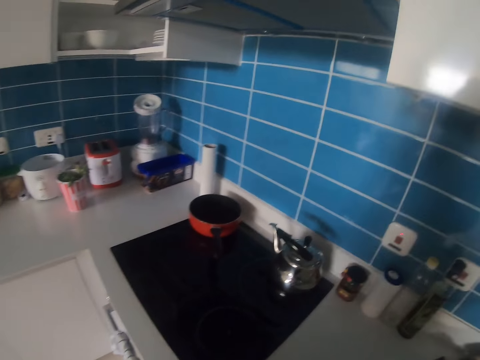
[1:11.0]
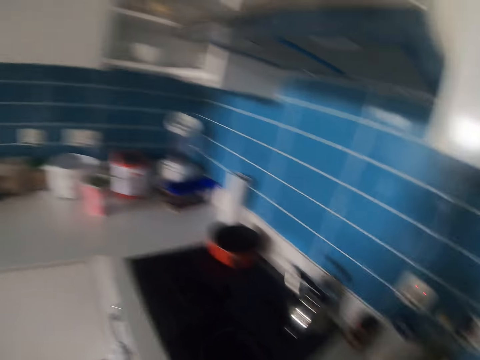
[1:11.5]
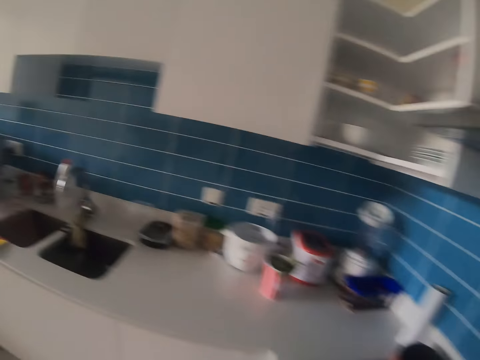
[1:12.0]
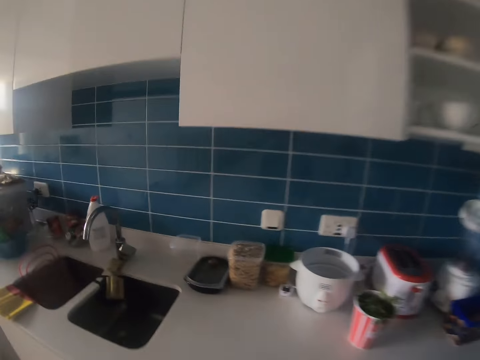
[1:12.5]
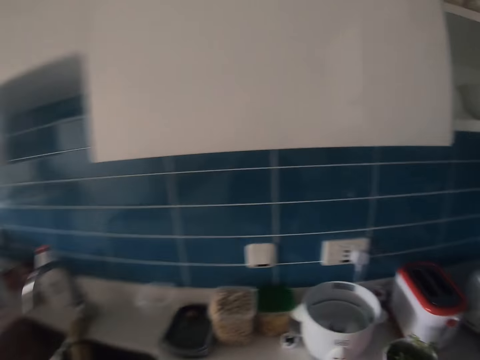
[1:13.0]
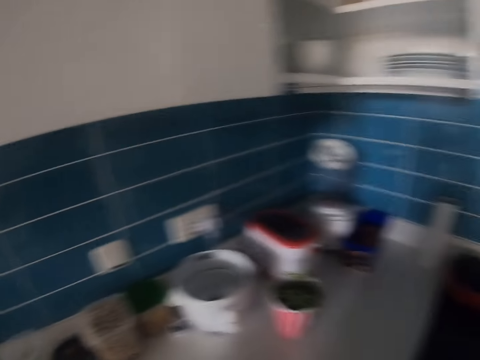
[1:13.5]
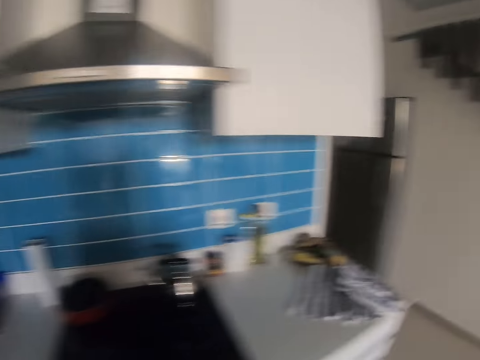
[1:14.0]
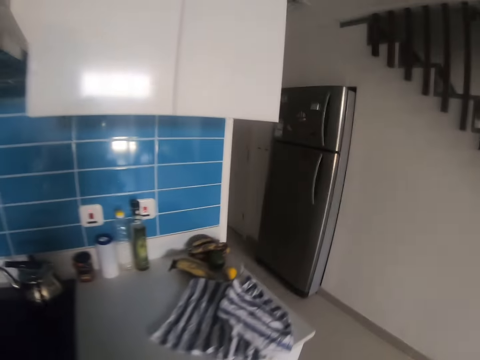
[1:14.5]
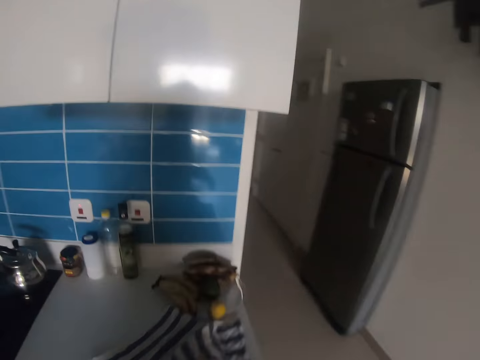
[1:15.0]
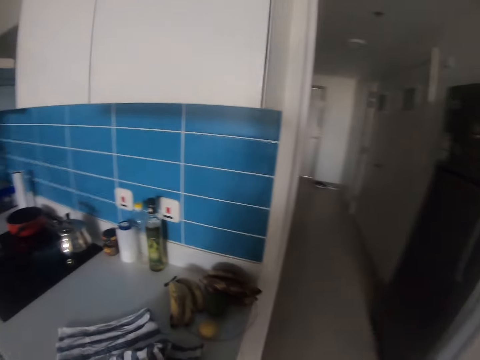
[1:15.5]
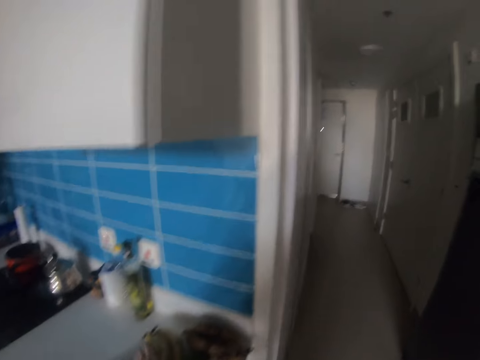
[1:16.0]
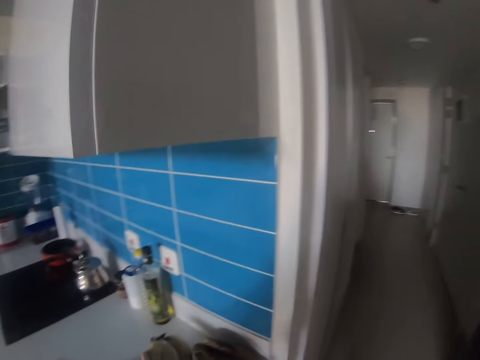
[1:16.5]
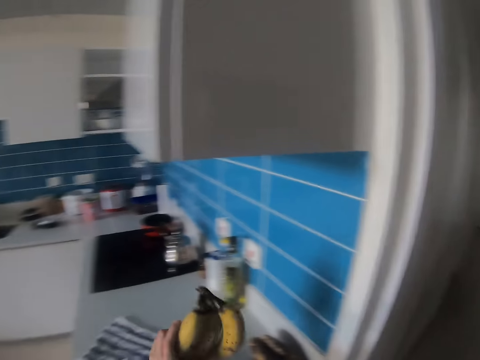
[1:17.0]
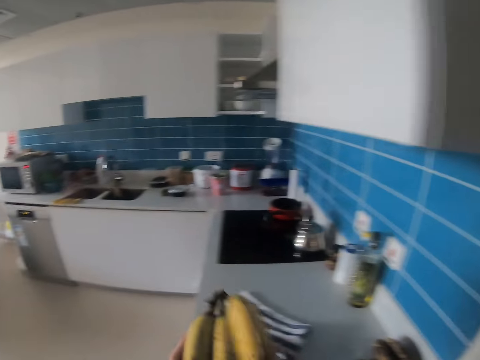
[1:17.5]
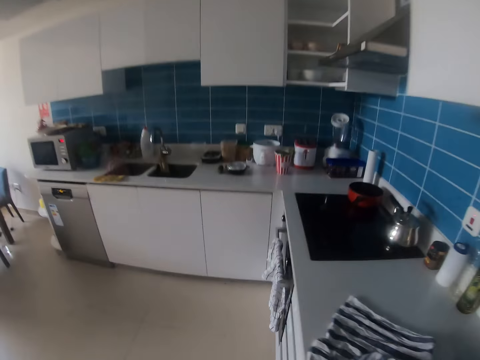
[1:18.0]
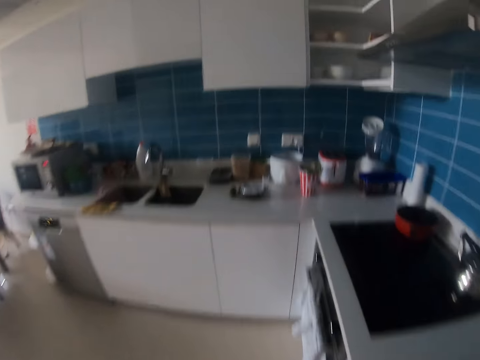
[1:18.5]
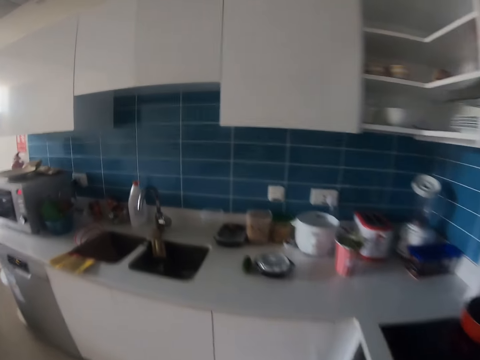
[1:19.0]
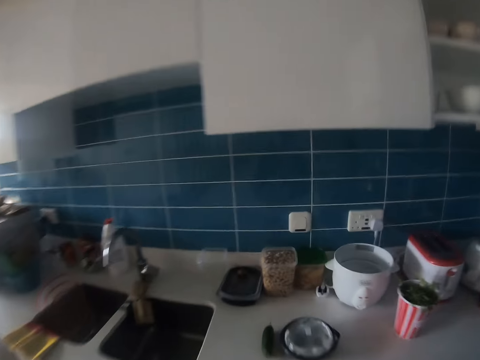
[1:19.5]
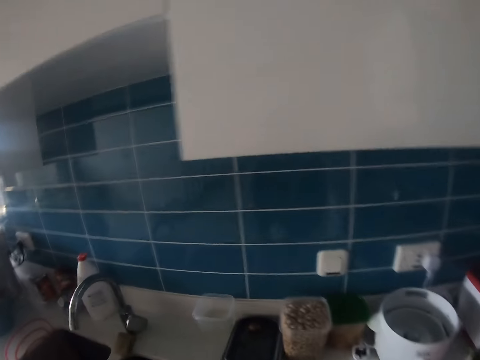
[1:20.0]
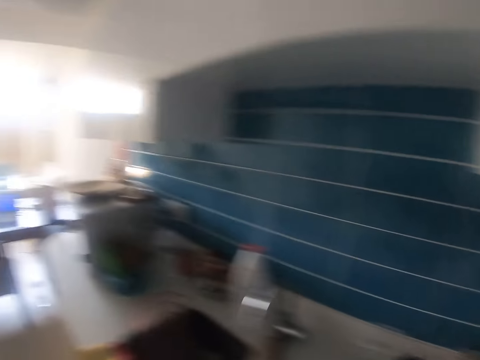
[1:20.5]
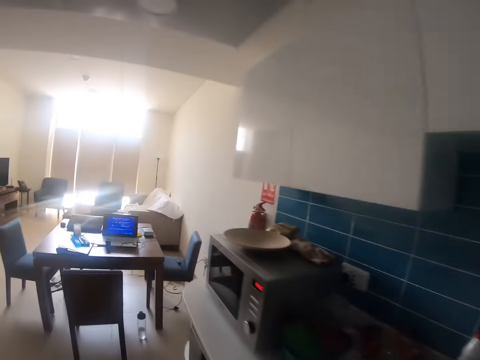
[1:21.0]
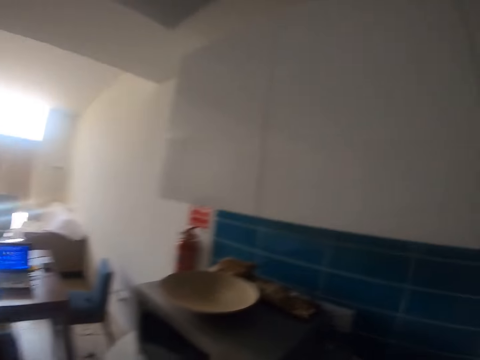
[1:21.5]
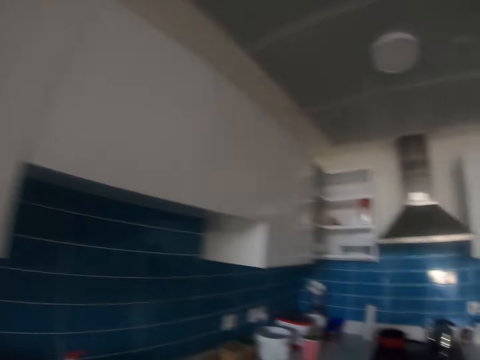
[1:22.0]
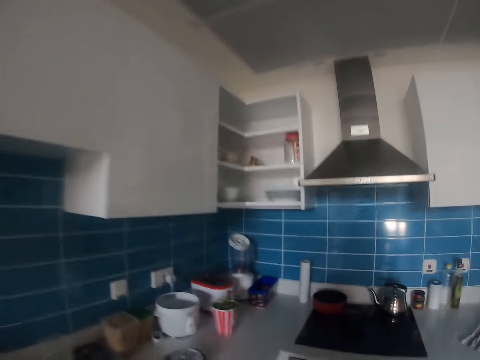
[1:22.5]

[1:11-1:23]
The camera wearer walks in the kitchen. They pick bananas on the countertop. They walk in the kitchen.

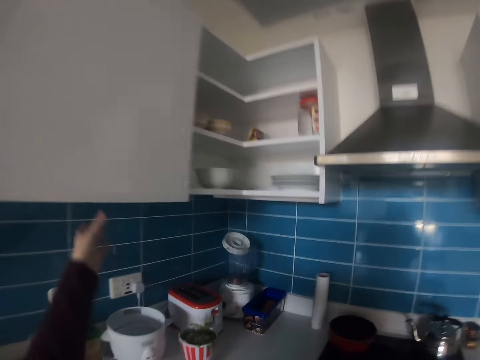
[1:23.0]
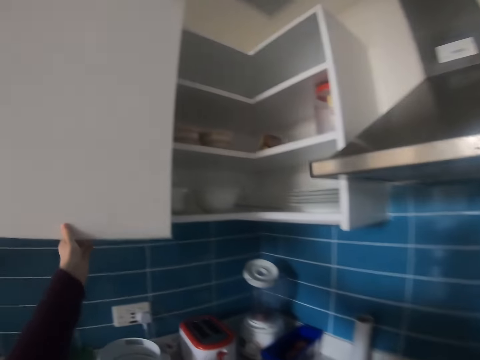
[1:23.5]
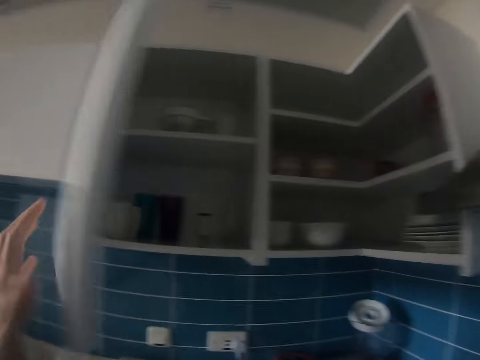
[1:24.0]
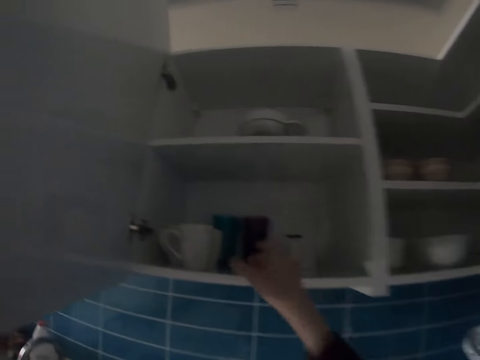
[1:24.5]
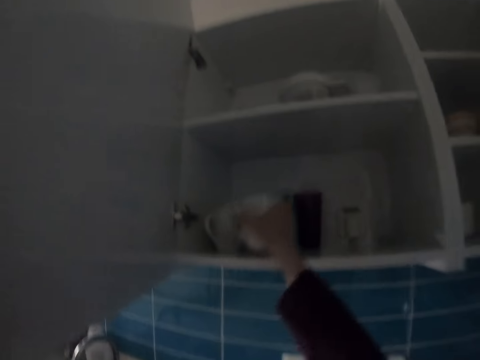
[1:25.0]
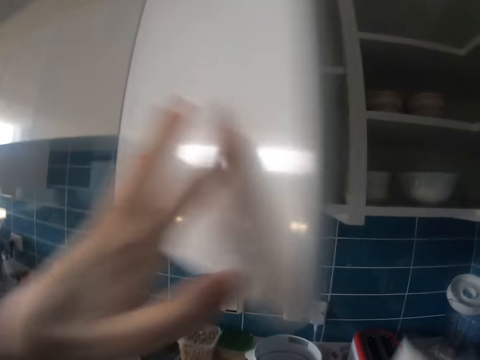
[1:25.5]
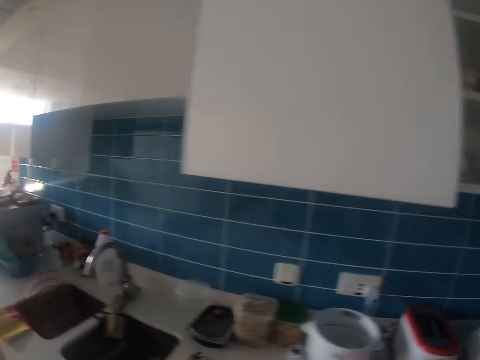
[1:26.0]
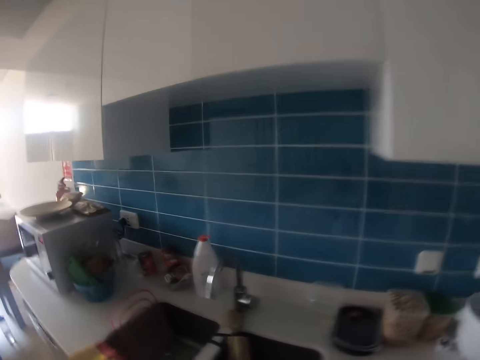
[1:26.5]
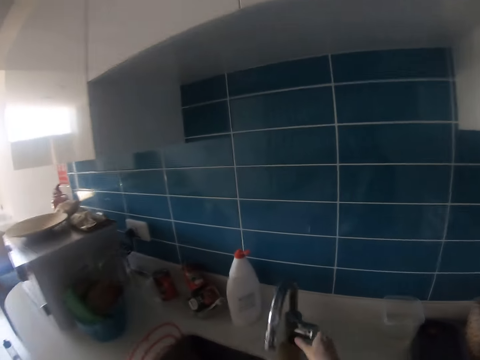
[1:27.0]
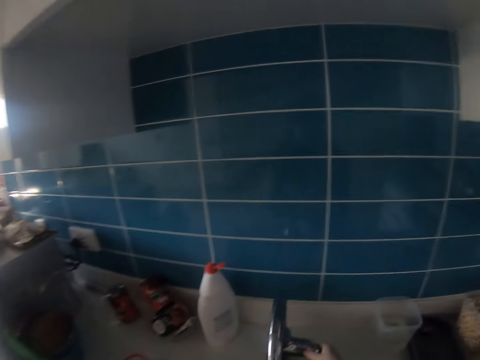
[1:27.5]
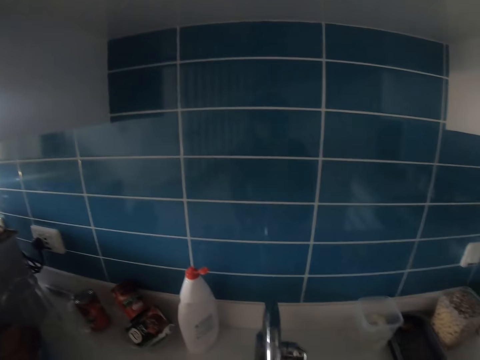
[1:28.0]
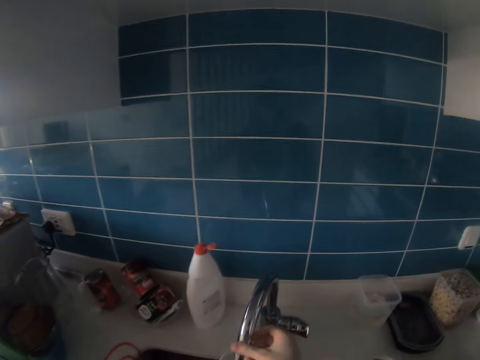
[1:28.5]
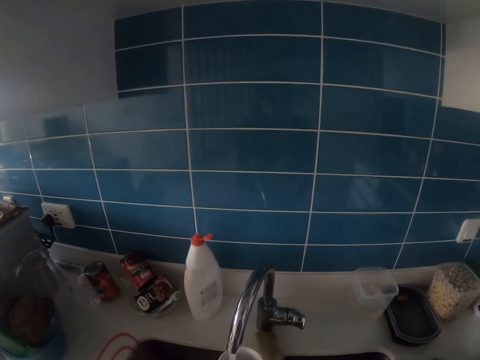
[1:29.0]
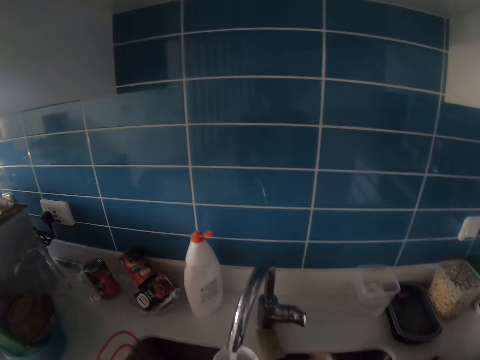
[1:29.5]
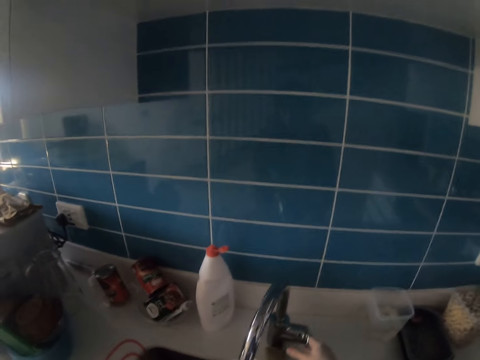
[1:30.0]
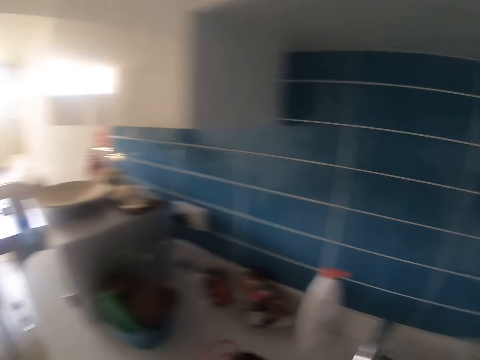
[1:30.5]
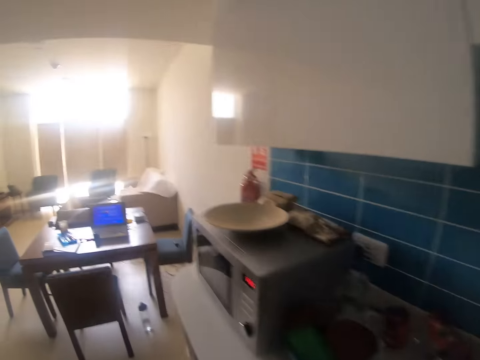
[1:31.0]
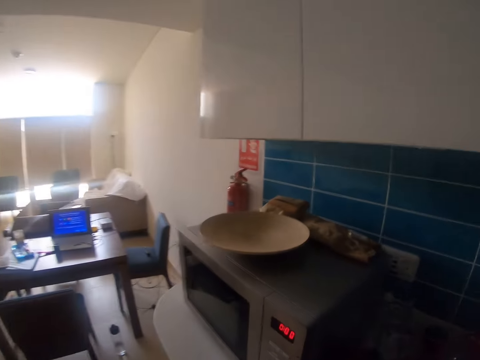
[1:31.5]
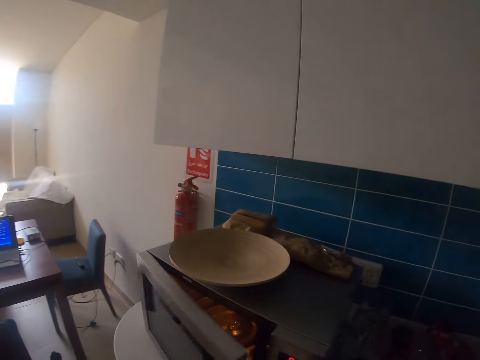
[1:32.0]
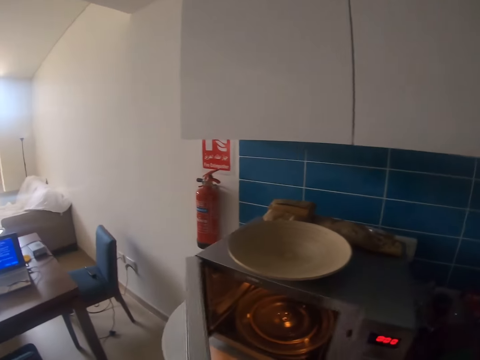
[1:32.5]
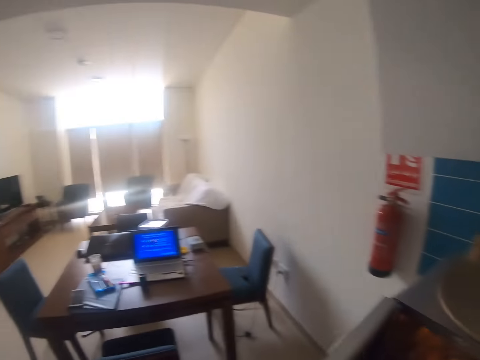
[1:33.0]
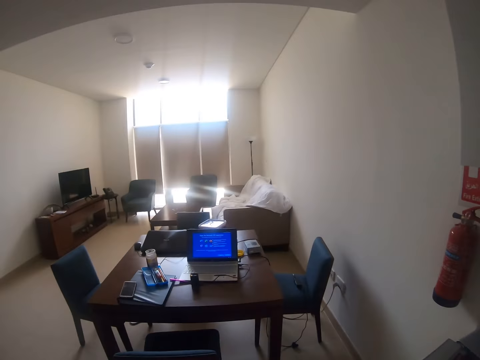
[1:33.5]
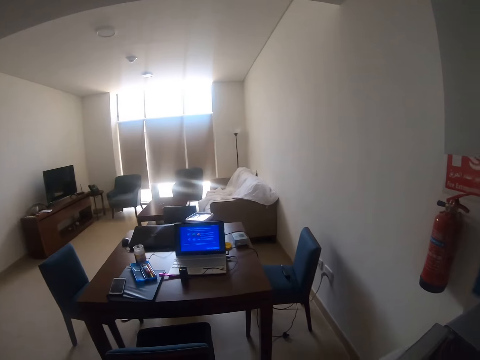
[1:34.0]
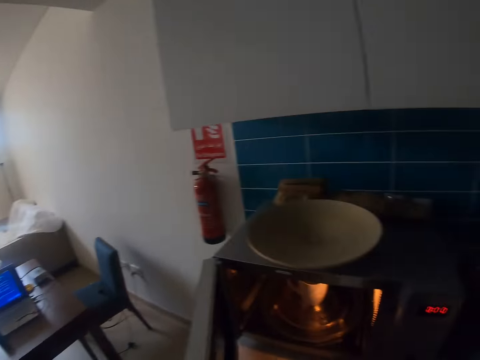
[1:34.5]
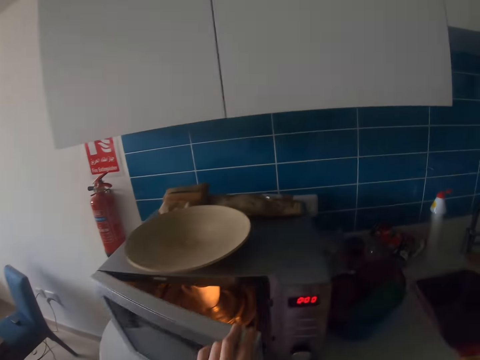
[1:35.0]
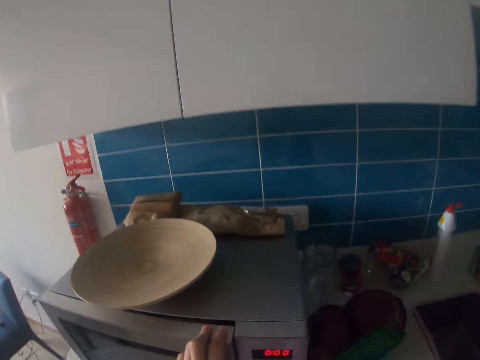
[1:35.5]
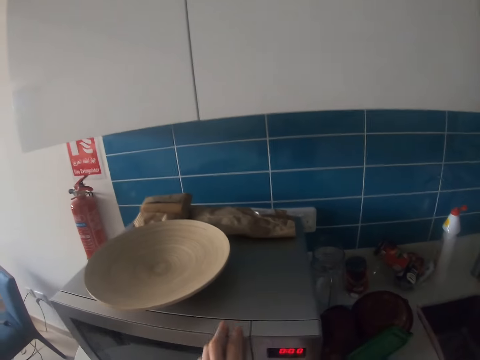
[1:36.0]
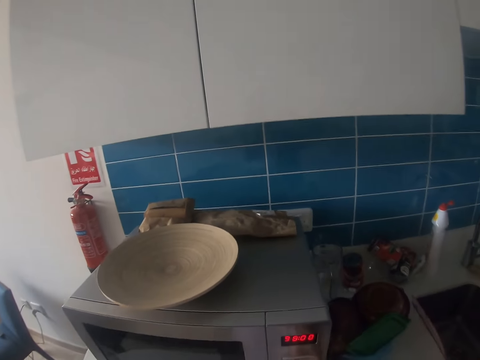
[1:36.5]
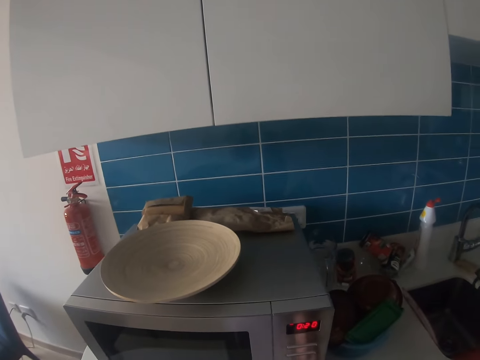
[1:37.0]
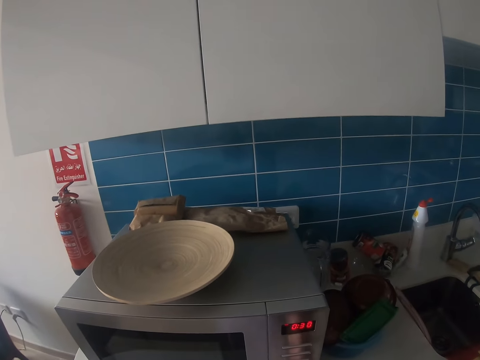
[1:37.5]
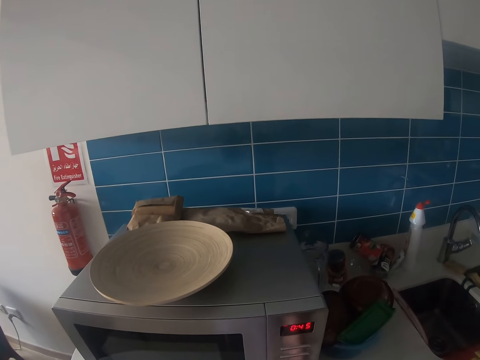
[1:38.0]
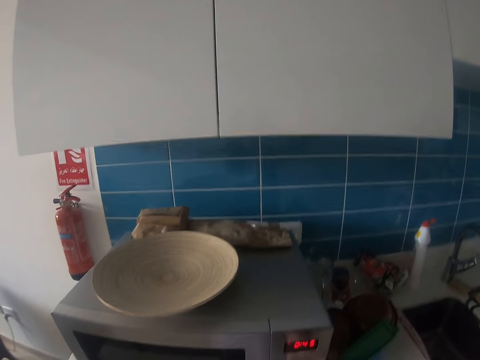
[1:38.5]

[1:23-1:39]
The camera wearer opens a cabinet. They pick a cup in the cabinet. They close the cabinet. They walk in the kitchen. They open a faucet. They fill the cup with water. They close the faucet. They walk in the kitchen. They open a microwave. They heat the water. They put the cup of water in the microwave. They close the microwave. They set time on the microwave.
